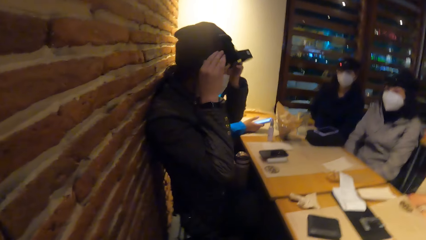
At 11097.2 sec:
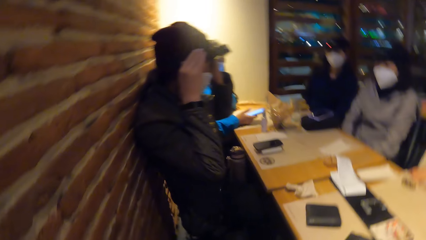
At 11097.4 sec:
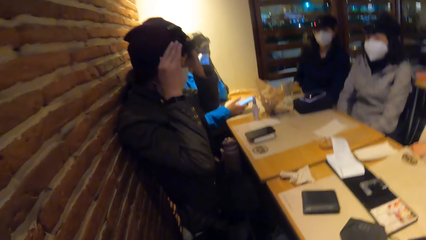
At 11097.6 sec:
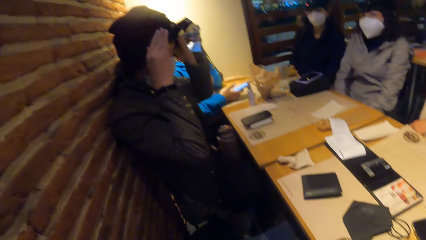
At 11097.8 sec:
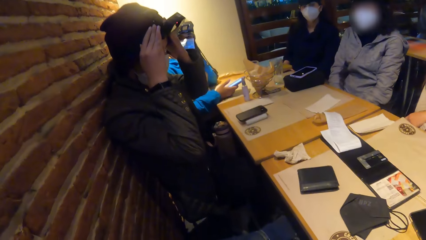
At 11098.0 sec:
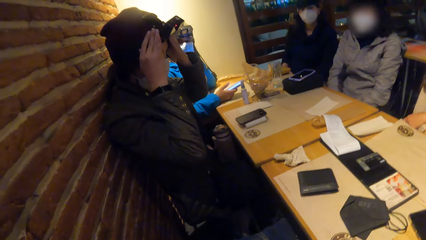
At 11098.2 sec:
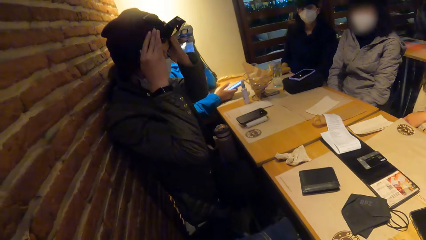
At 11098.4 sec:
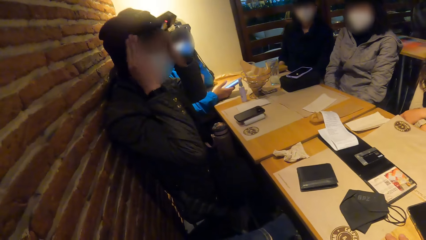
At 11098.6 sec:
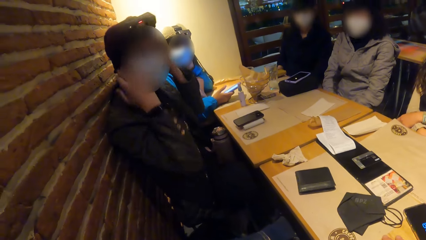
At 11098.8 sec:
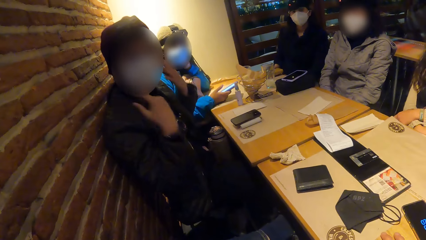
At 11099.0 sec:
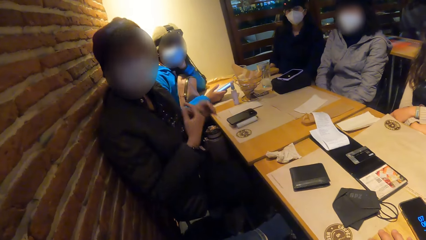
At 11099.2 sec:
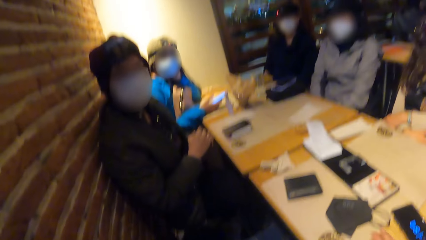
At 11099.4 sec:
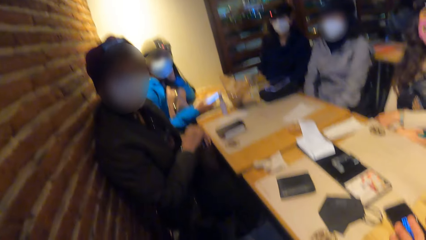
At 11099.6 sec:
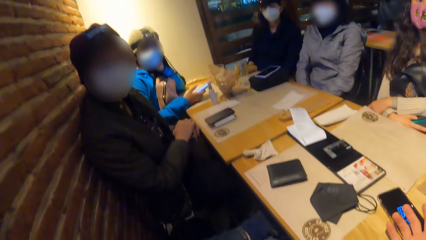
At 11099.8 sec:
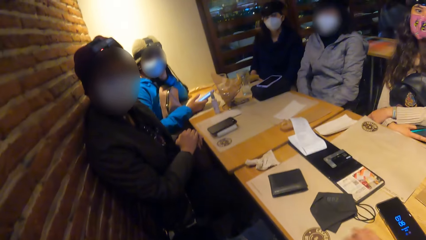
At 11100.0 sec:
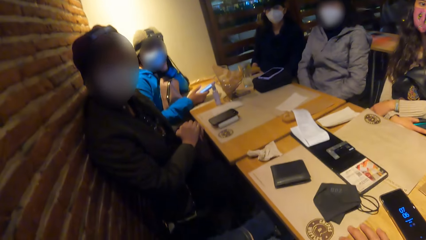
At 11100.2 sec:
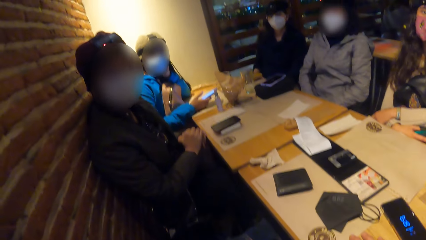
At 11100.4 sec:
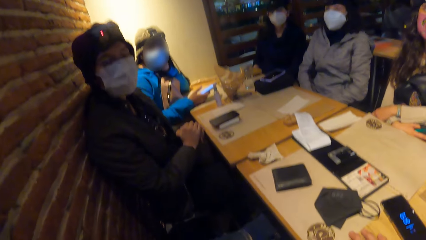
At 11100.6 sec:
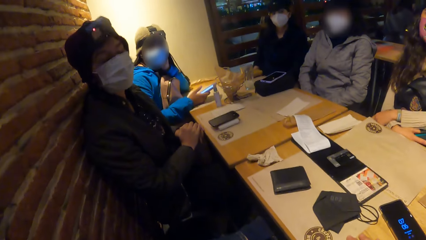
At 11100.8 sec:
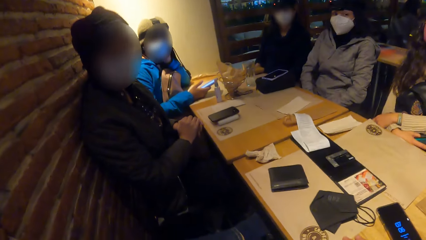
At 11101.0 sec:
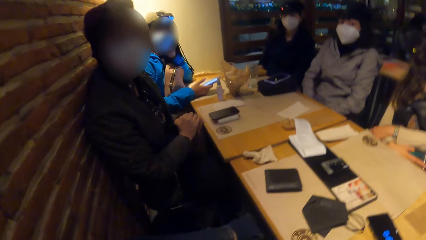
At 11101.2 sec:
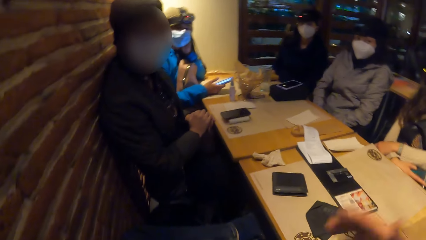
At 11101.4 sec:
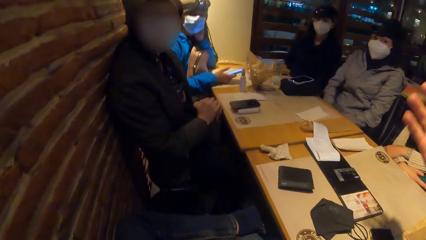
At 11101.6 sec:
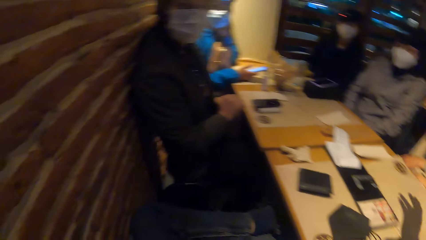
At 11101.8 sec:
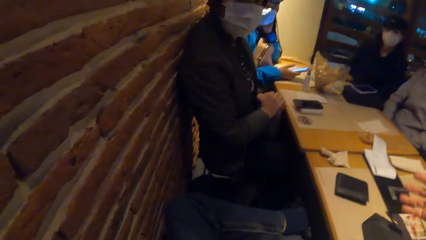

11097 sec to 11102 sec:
A man adjusts the camera.

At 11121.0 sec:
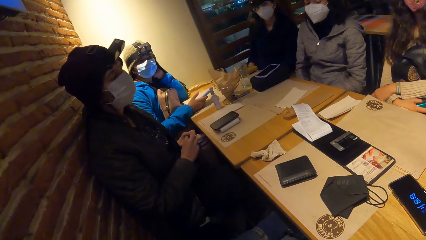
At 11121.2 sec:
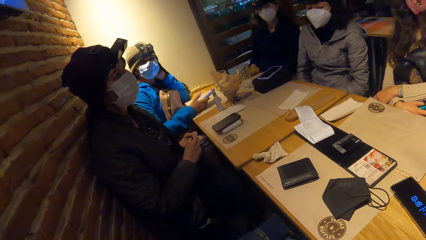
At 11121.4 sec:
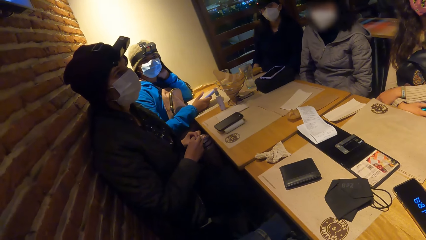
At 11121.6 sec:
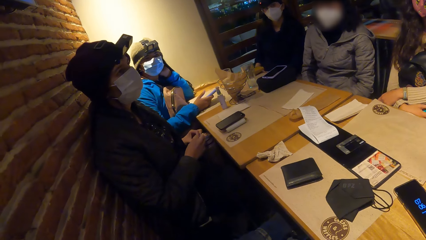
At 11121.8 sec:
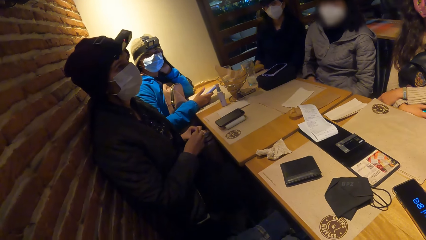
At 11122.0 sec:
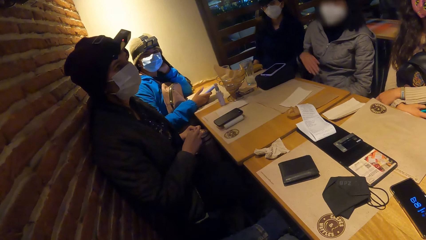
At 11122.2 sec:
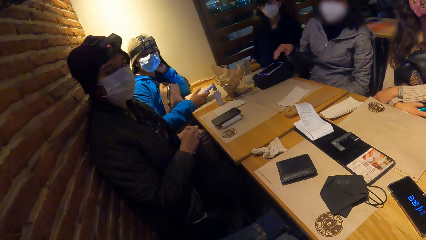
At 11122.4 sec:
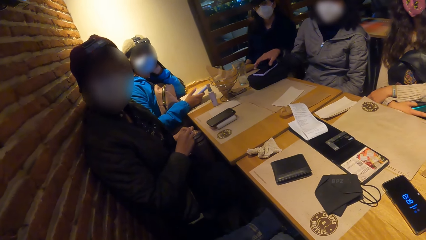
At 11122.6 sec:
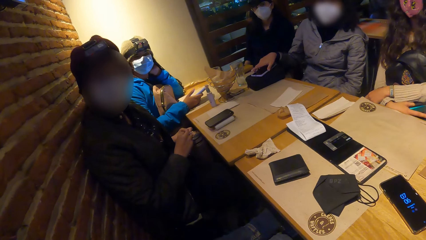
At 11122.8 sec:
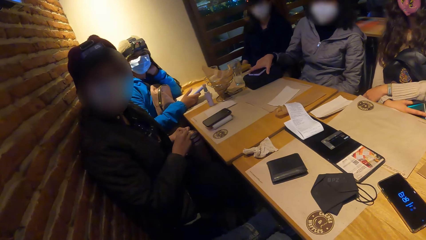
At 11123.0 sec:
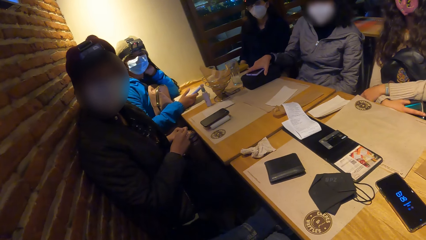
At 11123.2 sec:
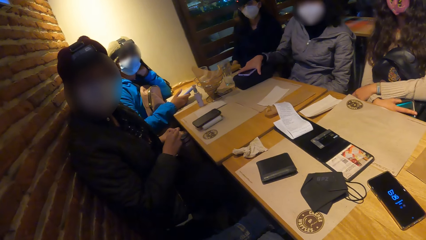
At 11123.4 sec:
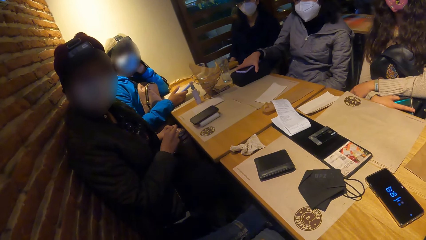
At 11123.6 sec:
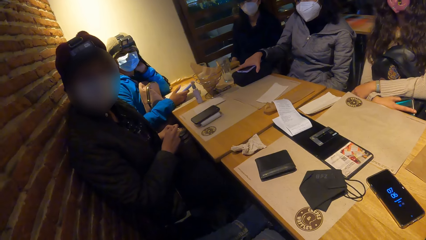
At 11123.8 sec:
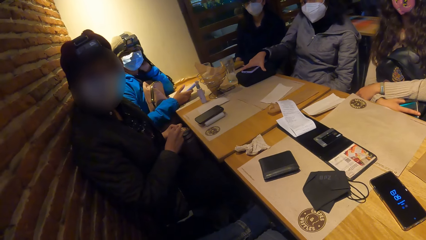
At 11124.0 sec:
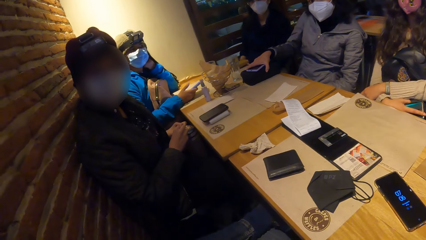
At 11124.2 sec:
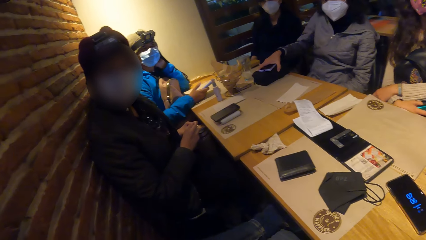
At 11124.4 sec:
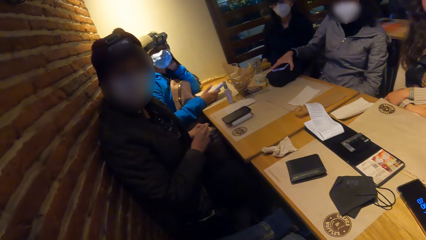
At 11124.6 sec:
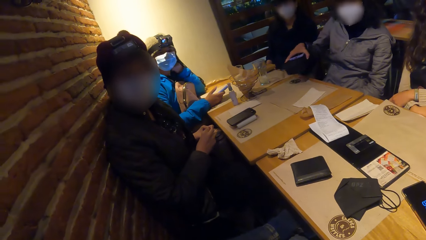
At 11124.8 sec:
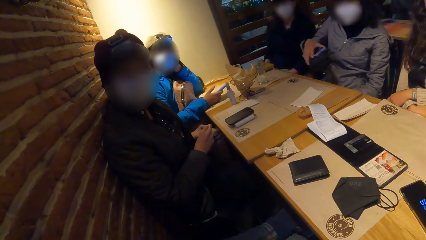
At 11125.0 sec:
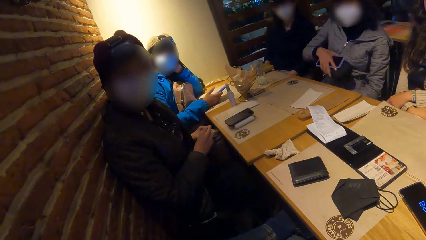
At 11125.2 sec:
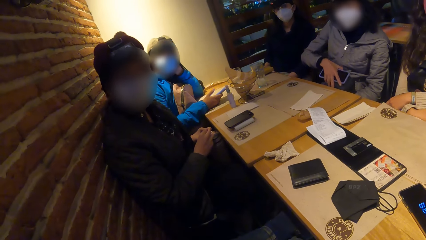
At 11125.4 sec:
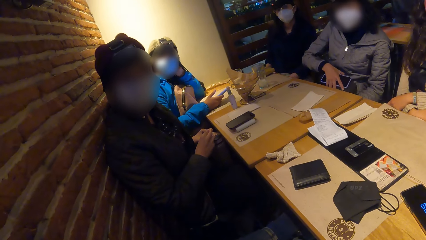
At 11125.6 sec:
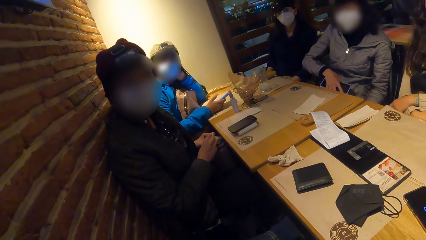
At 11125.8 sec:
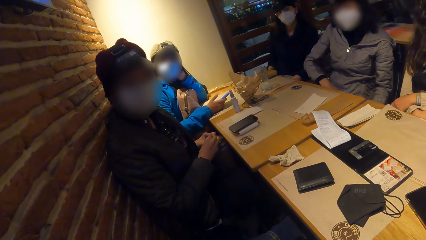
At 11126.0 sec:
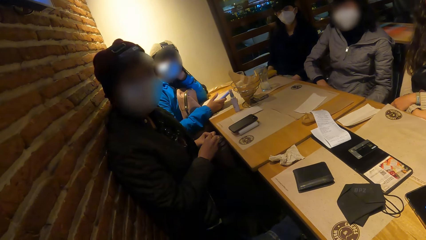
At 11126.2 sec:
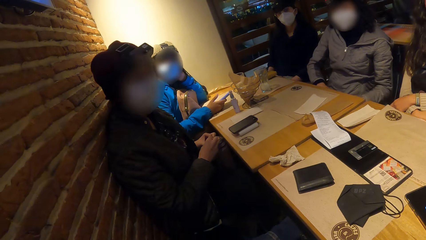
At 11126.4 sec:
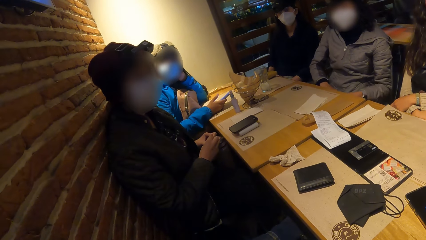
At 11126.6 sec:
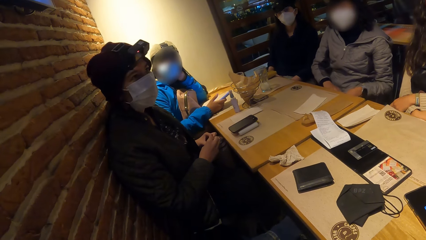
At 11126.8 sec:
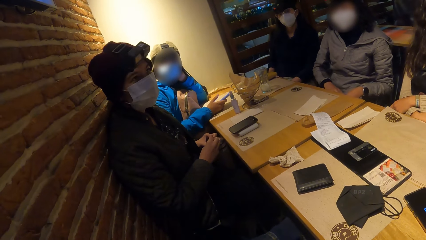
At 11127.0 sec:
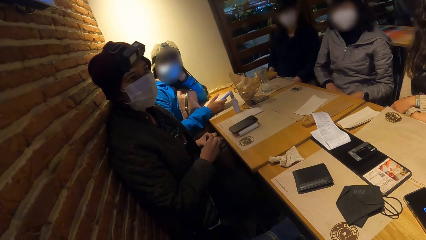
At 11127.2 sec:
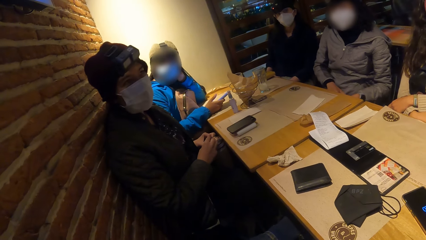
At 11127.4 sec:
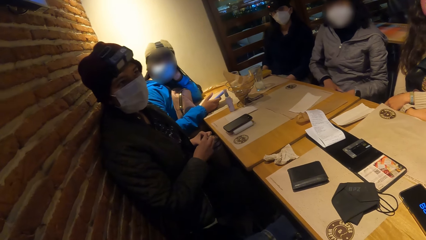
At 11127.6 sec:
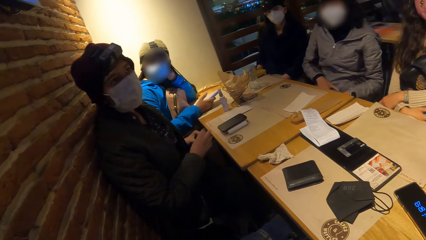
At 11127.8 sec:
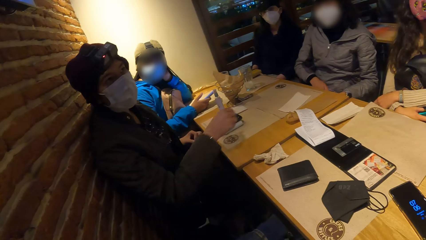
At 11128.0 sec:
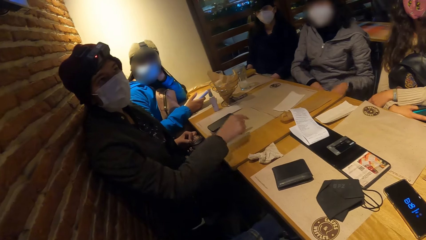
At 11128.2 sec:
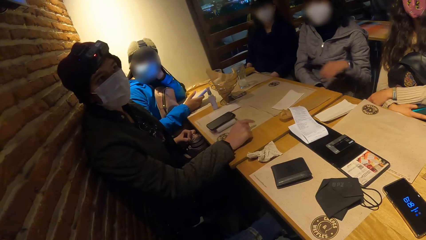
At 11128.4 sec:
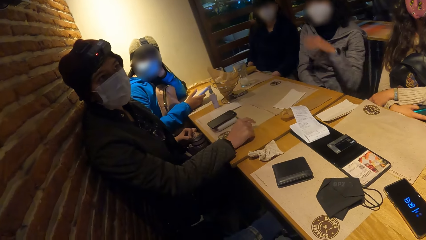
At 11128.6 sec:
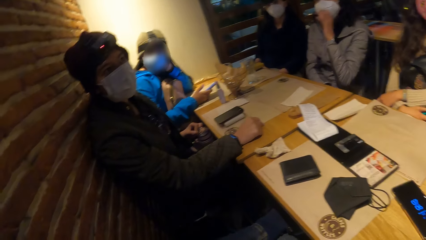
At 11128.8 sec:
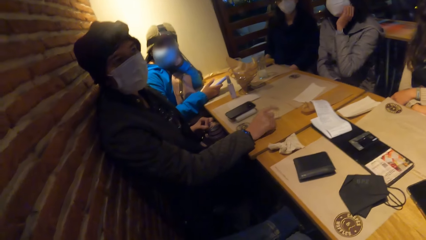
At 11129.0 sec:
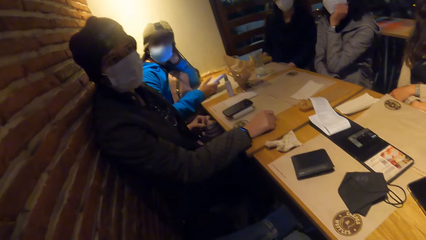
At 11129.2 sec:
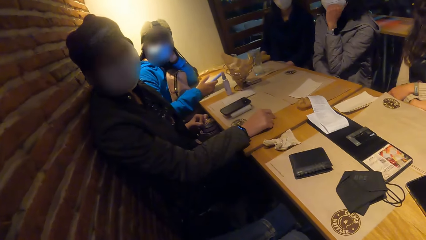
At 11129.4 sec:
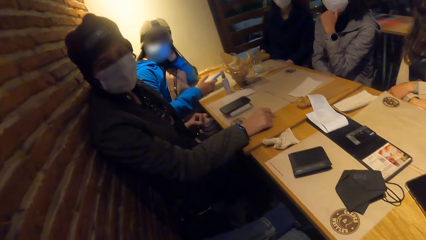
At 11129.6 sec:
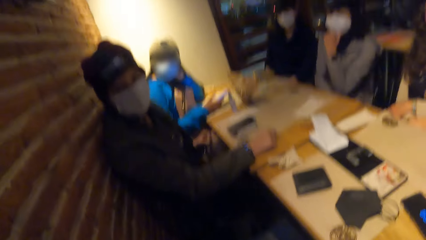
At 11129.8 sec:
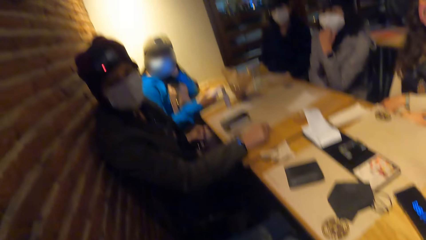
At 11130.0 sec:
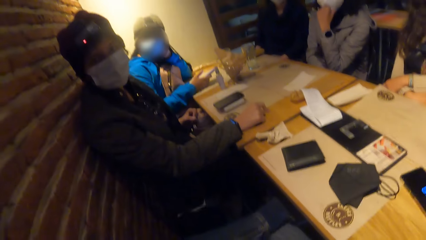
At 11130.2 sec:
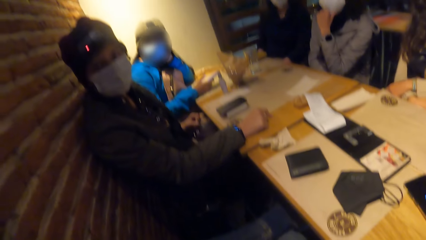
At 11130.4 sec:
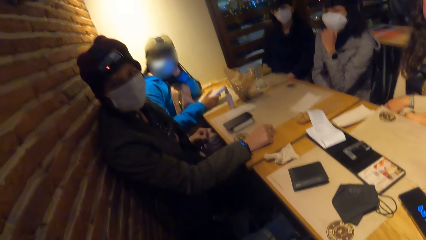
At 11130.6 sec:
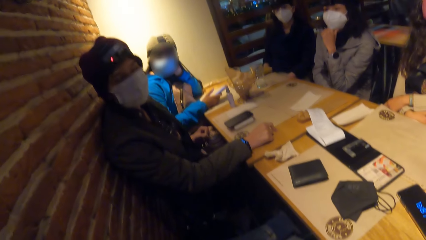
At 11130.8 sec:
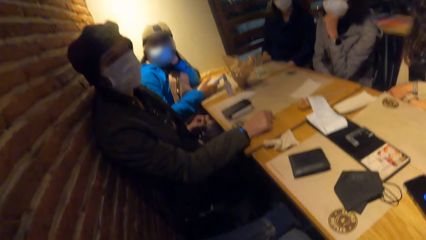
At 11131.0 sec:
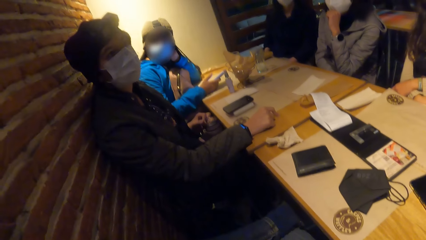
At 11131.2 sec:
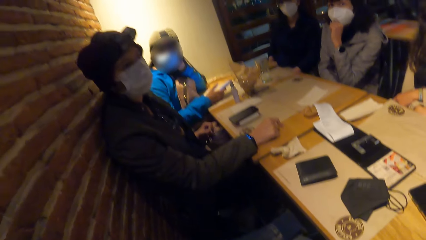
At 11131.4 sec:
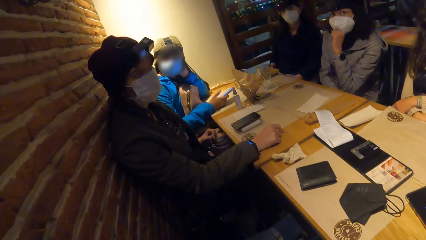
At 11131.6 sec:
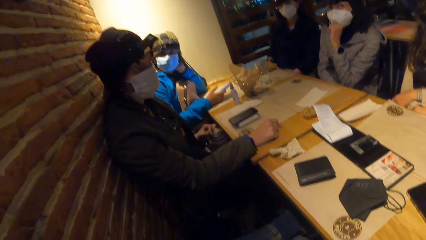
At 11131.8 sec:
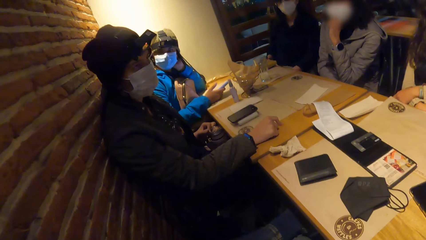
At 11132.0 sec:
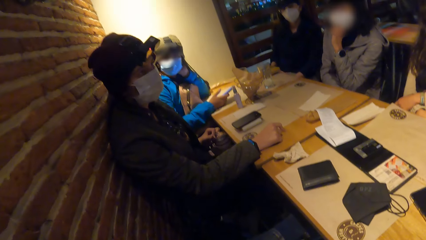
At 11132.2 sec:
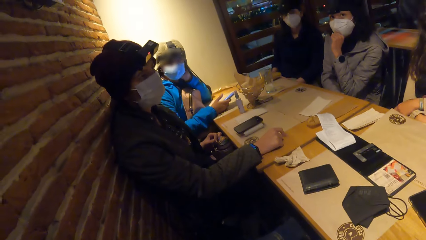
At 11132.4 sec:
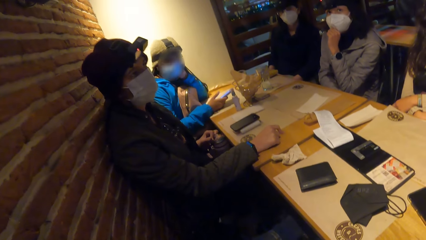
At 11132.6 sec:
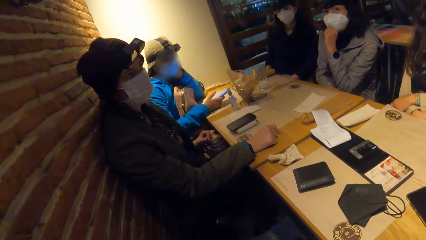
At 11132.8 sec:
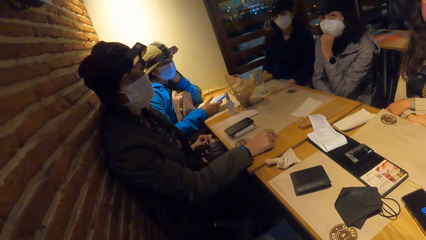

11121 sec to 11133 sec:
A woman picks up a phone and a purse from the table with her right hand. The woman places a hand on the phone. The woman drops the phone and the purse on her lap with her right hand.
